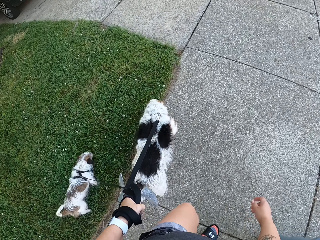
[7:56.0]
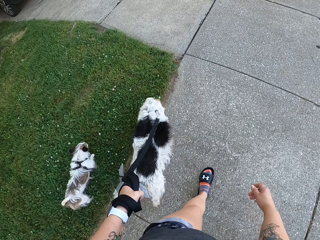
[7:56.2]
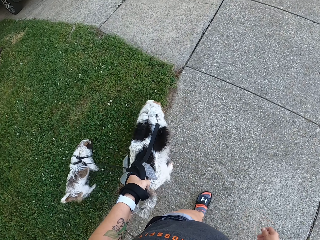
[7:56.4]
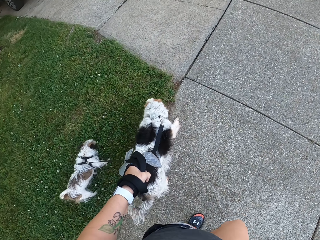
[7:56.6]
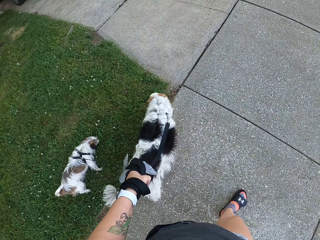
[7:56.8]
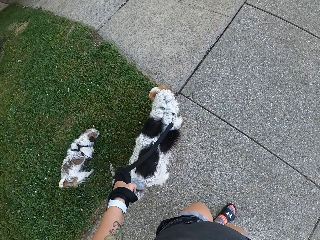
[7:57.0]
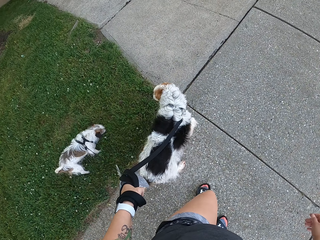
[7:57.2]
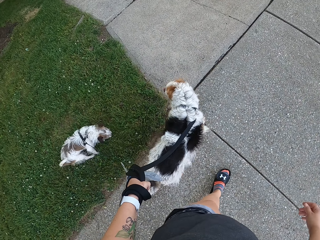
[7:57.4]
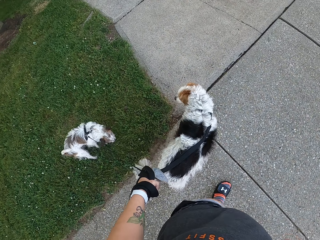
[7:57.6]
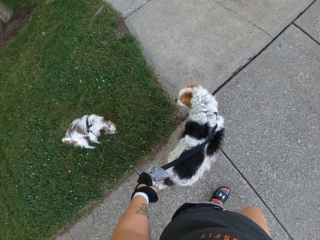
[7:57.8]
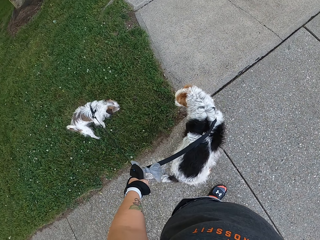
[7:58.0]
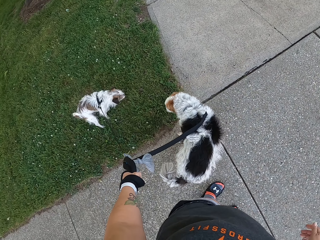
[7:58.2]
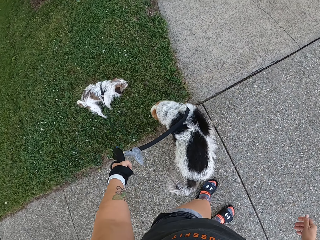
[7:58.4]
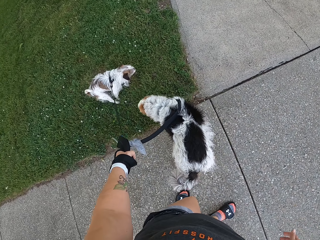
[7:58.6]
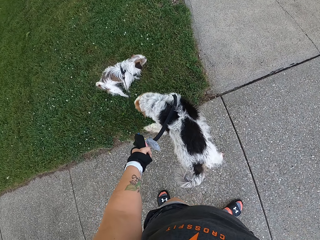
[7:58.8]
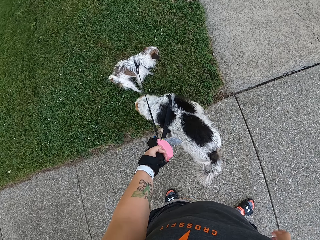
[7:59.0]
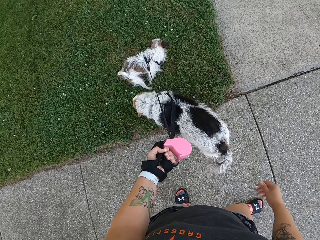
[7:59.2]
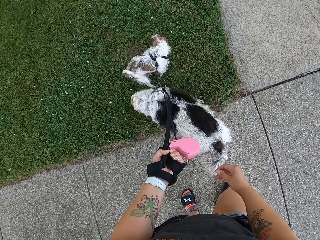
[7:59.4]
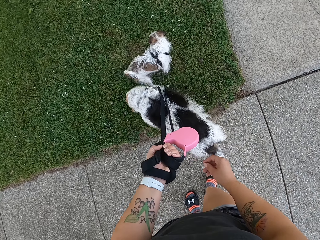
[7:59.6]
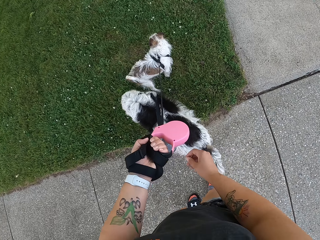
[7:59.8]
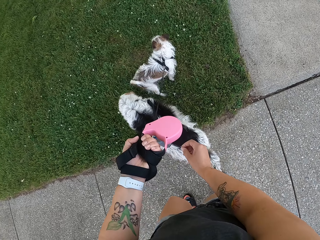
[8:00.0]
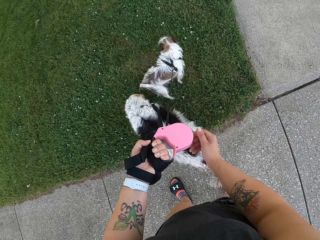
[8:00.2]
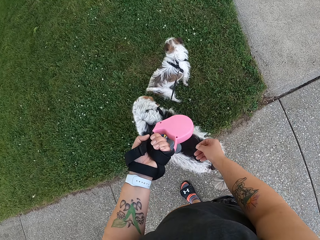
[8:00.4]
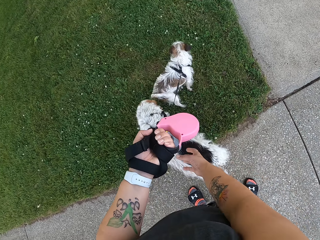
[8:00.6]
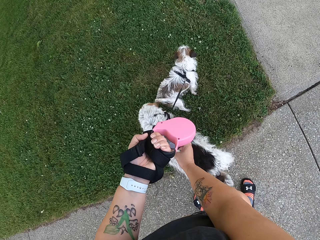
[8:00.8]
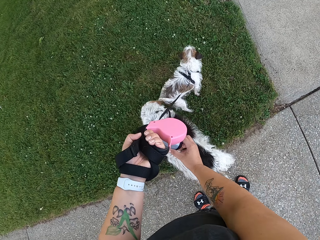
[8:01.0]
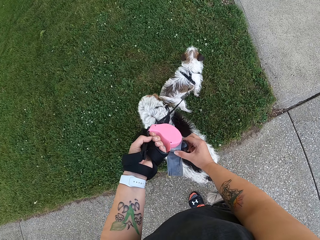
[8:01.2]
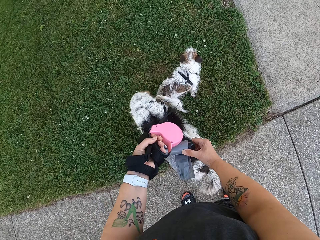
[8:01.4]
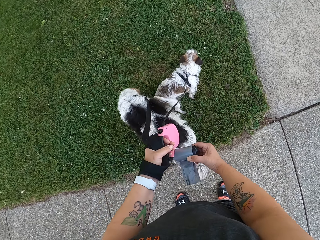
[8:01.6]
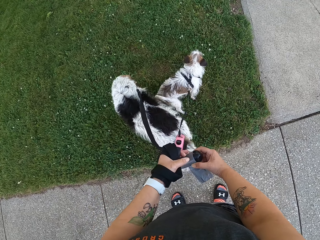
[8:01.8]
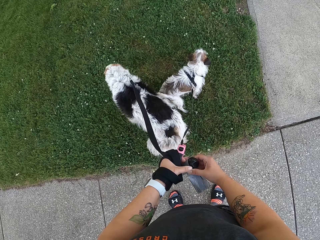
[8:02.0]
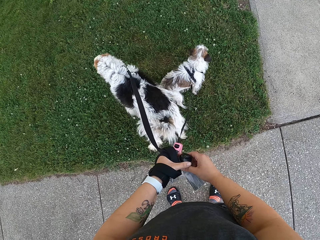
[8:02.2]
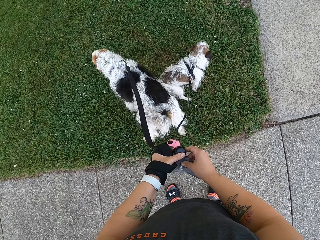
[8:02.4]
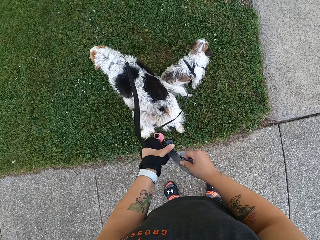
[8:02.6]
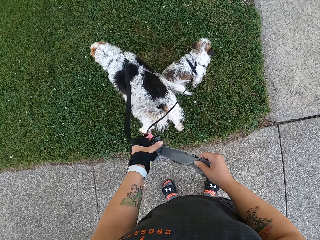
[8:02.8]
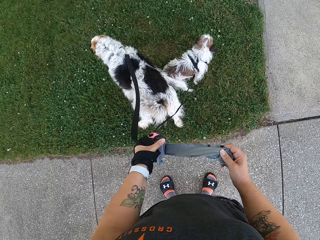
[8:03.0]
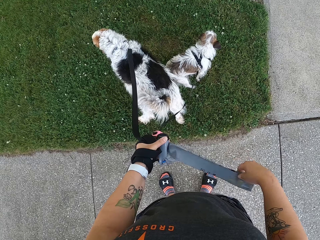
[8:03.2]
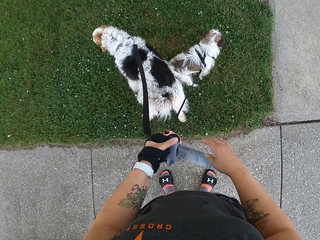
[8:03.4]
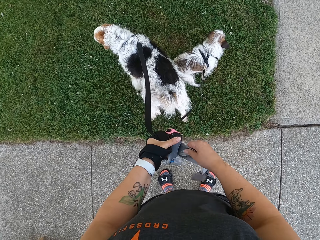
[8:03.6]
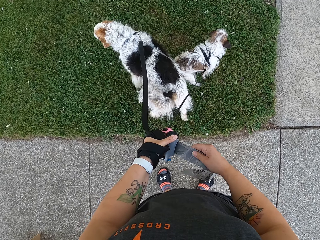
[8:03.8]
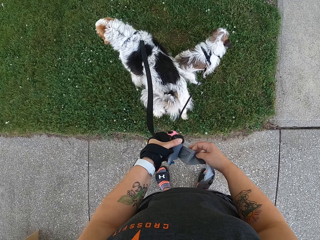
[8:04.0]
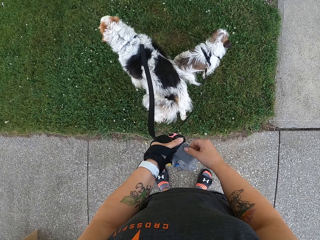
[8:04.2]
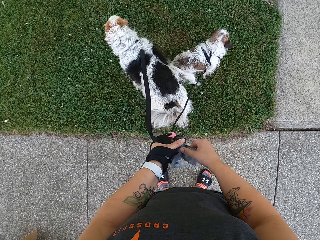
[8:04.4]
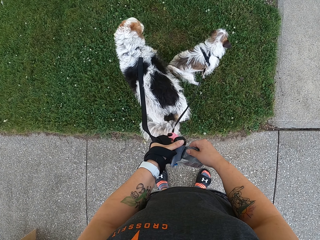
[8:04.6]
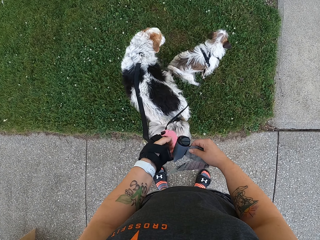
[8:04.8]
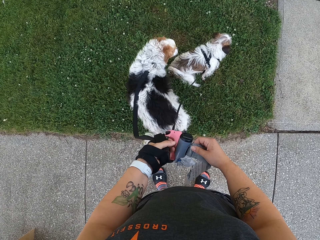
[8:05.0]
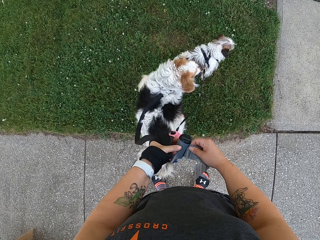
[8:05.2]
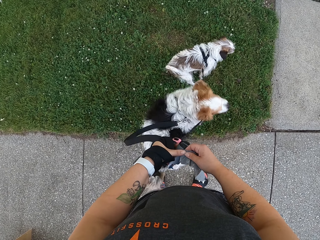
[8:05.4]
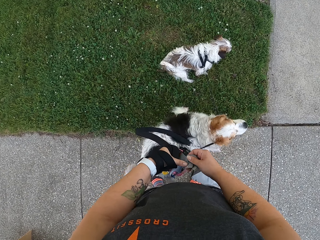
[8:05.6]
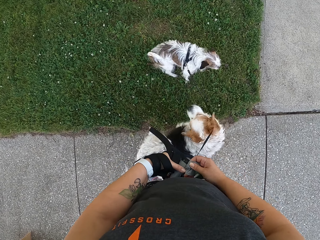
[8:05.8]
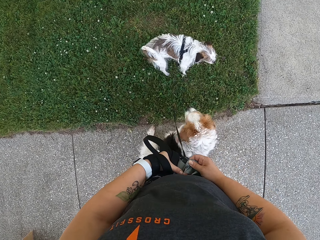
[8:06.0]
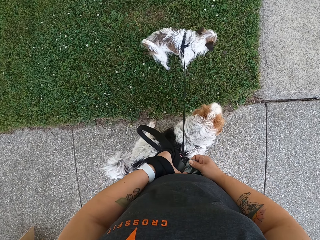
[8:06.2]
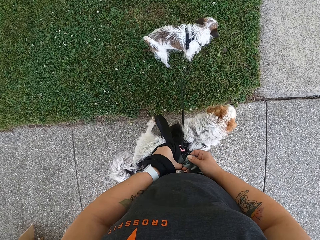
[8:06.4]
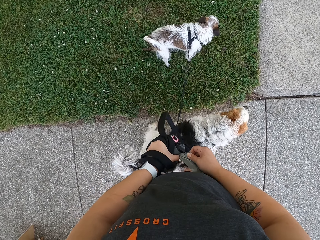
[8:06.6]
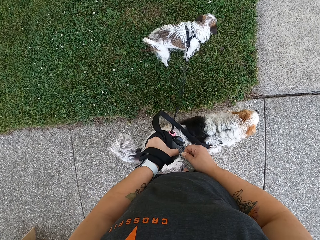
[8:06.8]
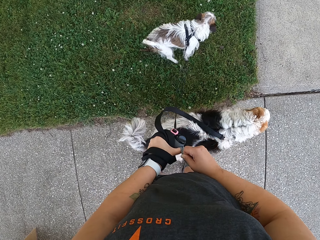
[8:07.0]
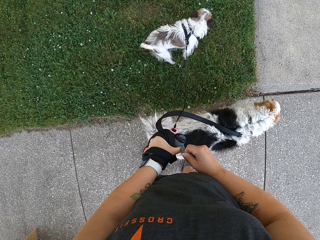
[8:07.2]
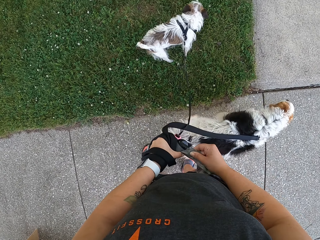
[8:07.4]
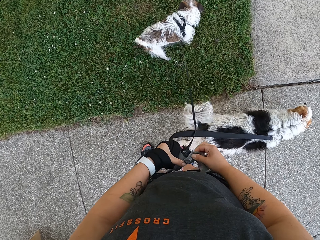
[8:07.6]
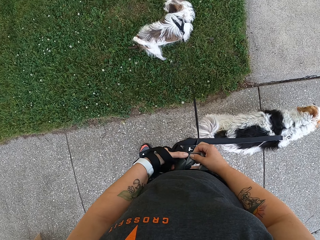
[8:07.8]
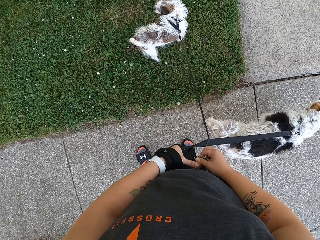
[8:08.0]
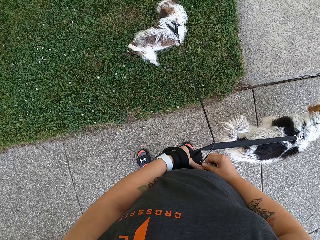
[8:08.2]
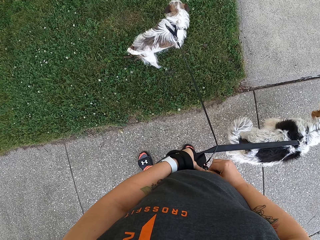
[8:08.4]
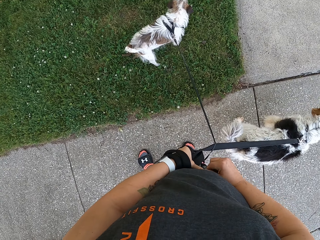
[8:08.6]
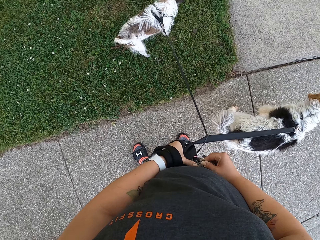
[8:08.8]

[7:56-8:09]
A dog sniffs the lawn. The camera wearer holds the nylon strip with her right hand. She stands on the road. She transfers the nylon strip to her left hand. She unfolds a nylon from the strip with her right hand. She pulls the polythene bag. Another dog poos on the lawn. The camera wearer tears out the nylon with both hands.

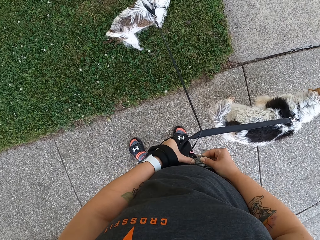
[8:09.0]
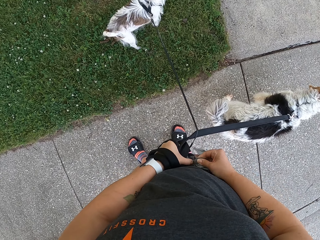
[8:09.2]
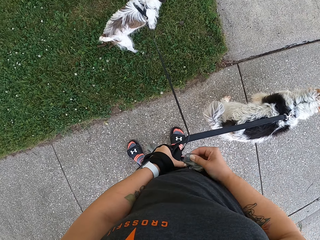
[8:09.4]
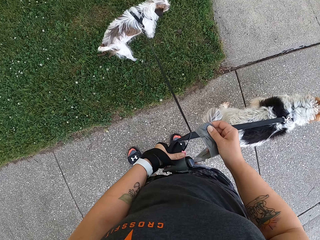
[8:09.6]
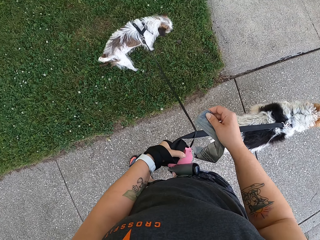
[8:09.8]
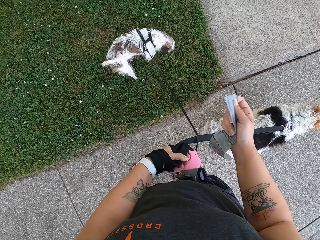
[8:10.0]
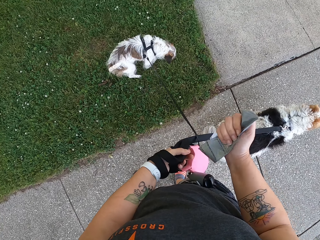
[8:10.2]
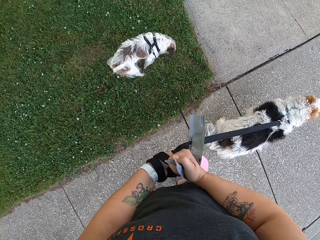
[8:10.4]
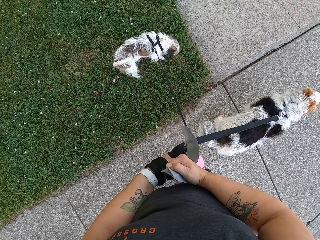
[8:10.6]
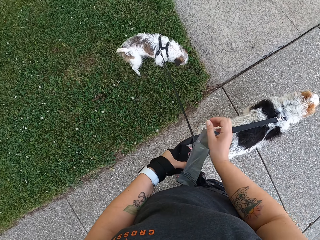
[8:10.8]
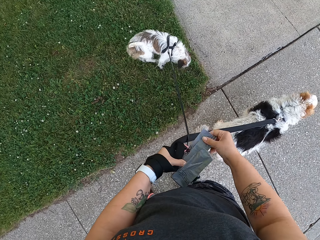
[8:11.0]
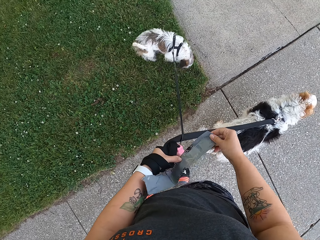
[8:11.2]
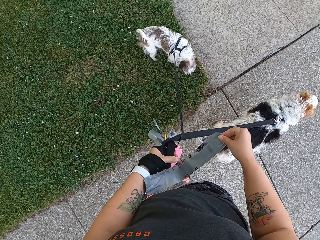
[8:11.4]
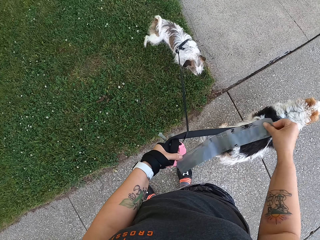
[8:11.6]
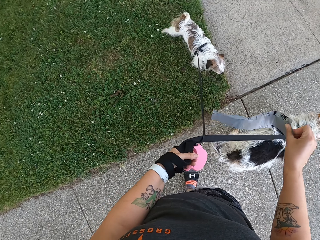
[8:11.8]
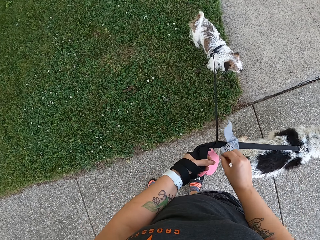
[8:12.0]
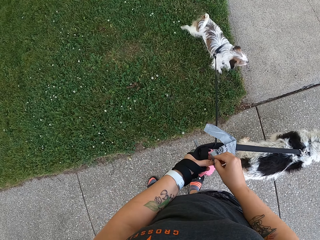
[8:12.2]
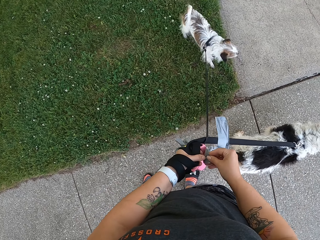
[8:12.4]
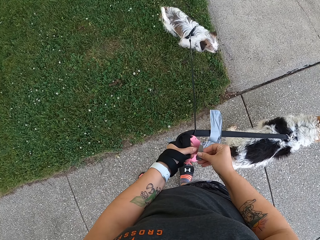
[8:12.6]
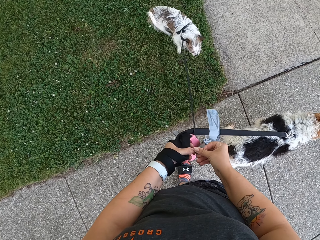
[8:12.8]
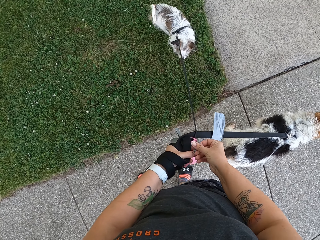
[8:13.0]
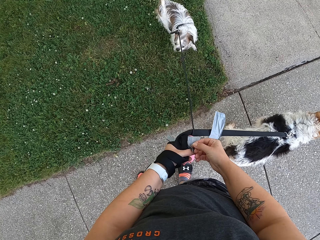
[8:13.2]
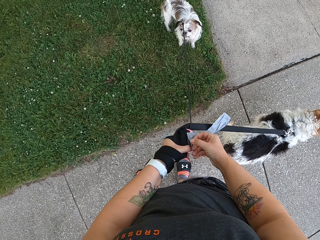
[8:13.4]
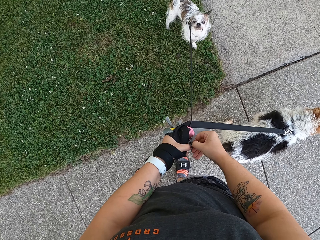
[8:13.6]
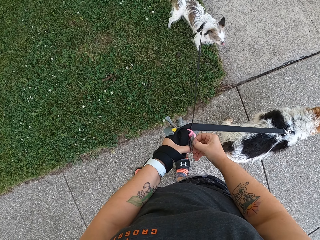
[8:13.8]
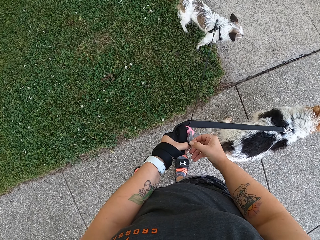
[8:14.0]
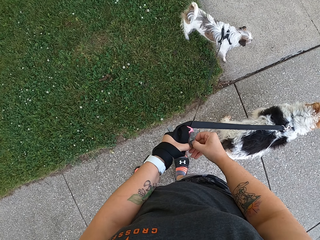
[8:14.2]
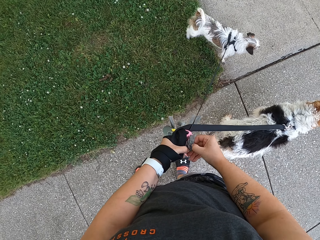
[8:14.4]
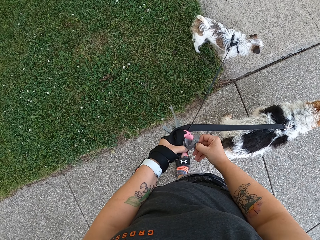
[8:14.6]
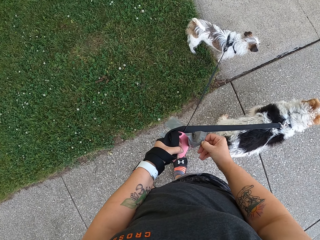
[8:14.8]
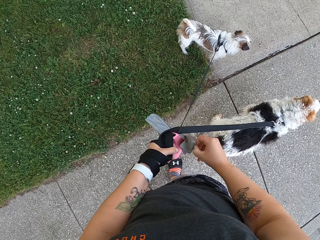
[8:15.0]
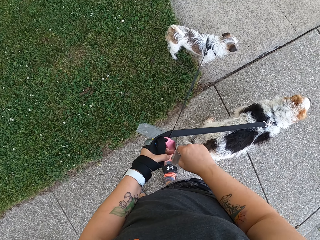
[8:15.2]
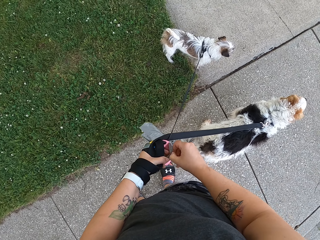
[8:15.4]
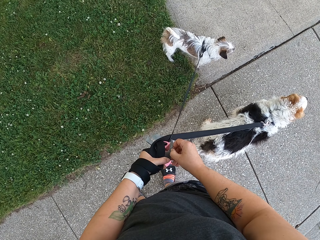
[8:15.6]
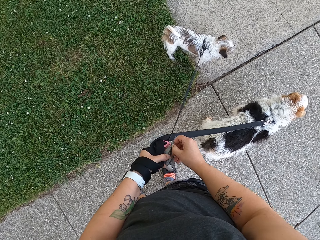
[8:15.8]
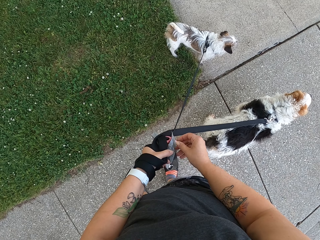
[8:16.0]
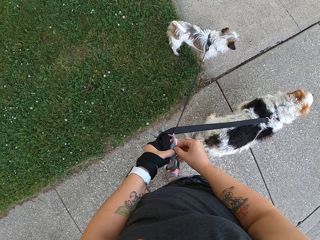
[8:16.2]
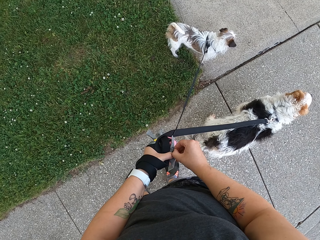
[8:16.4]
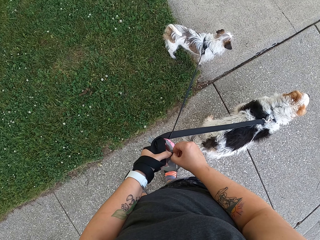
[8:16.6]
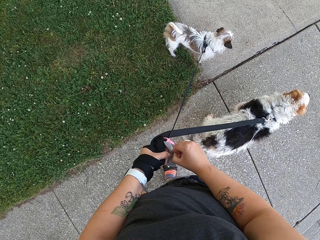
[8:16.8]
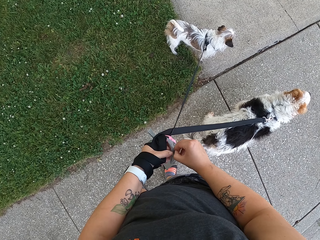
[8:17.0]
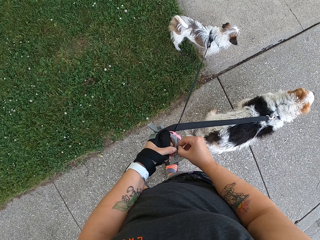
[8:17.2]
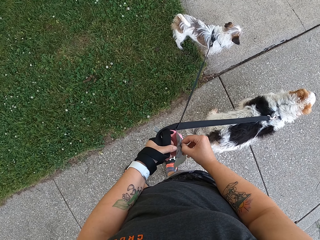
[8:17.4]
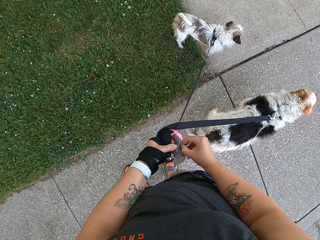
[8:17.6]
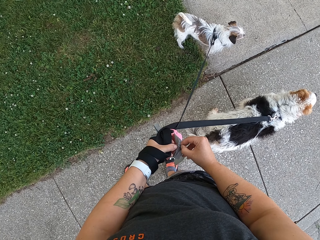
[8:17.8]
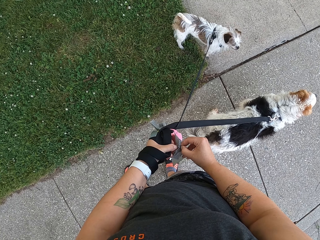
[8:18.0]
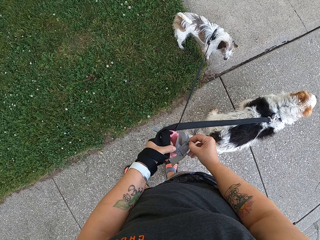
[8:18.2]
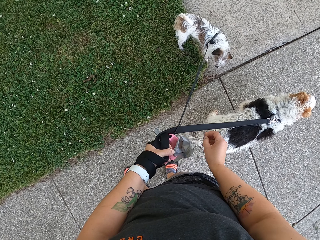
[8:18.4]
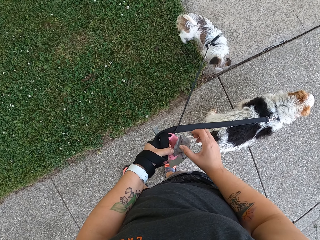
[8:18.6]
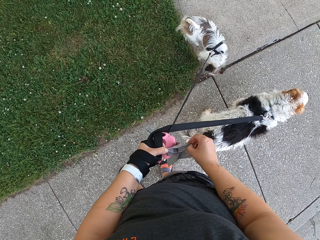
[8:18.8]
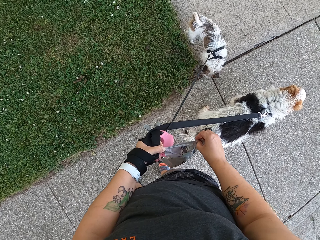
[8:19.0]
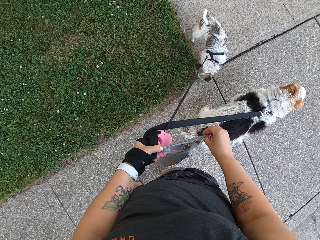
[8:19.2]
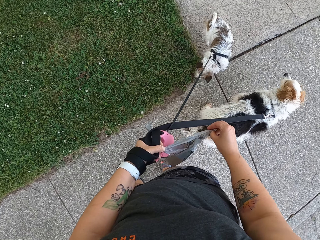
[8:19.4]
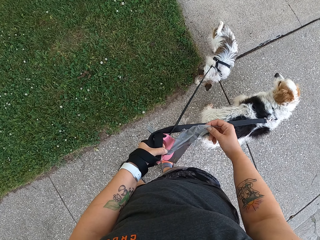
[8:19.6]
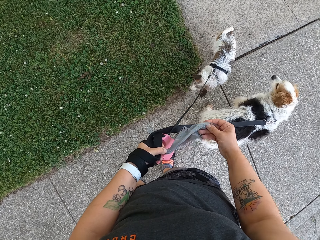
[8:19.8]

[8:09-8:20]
The camera wearer cuts the polythene bag. She flips the nylon with her right hand. She opens the nylon with both hands. She opens the polythene bag.
